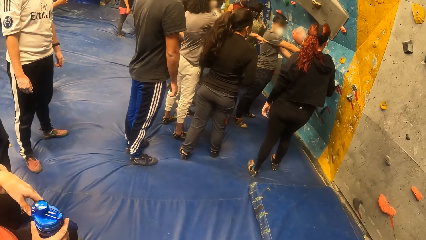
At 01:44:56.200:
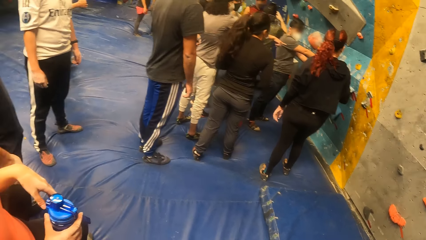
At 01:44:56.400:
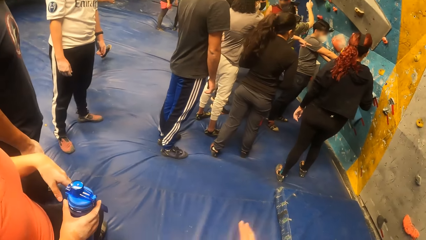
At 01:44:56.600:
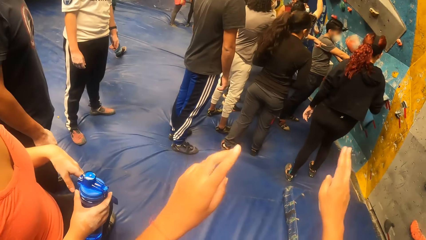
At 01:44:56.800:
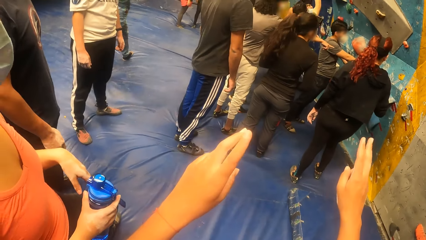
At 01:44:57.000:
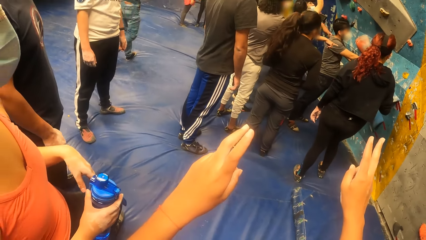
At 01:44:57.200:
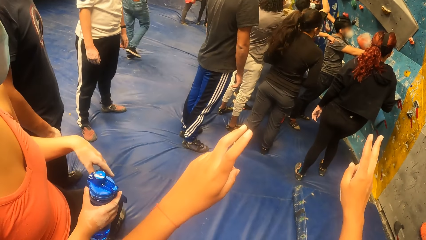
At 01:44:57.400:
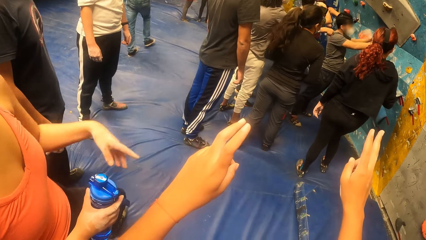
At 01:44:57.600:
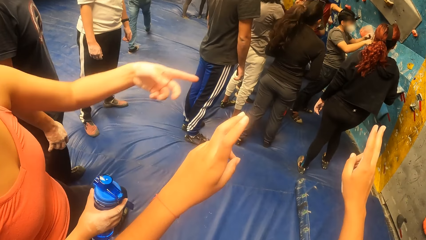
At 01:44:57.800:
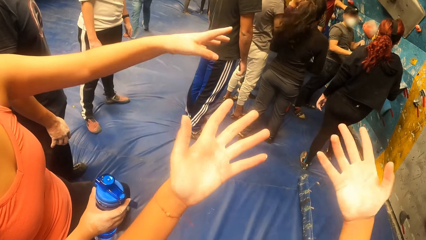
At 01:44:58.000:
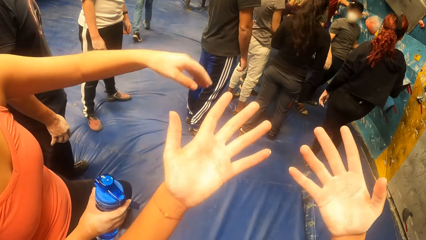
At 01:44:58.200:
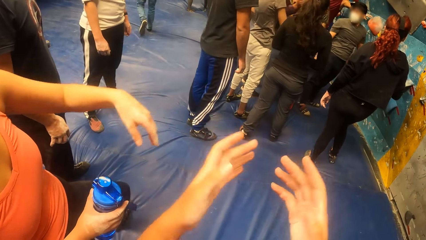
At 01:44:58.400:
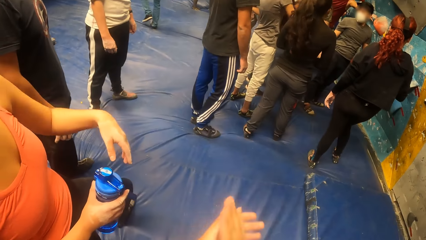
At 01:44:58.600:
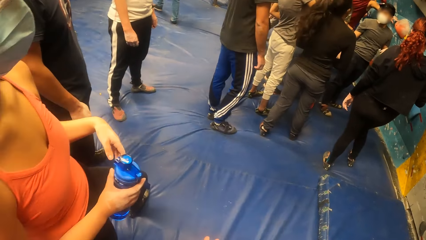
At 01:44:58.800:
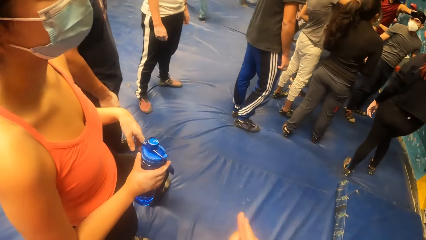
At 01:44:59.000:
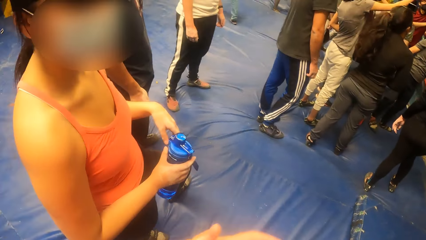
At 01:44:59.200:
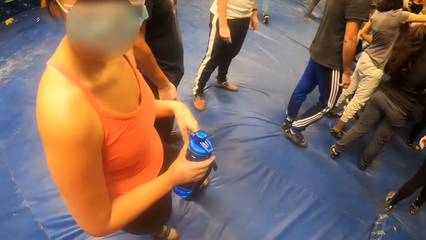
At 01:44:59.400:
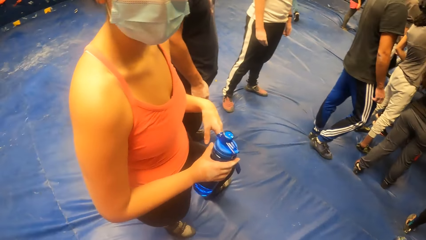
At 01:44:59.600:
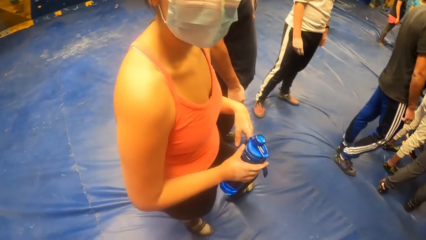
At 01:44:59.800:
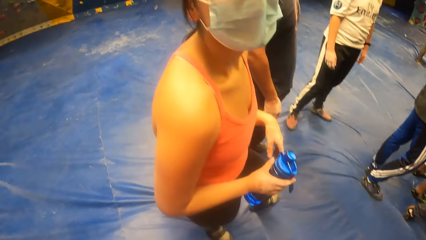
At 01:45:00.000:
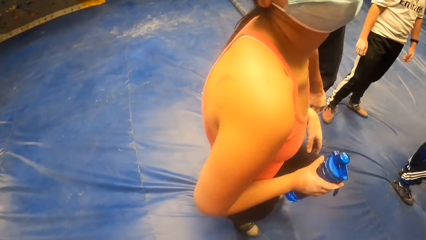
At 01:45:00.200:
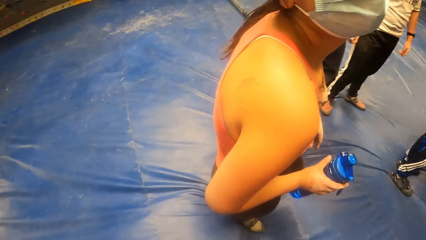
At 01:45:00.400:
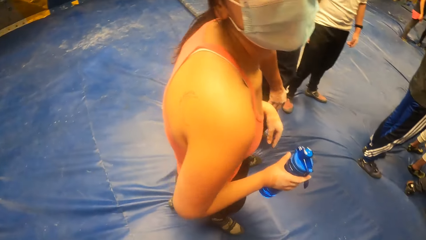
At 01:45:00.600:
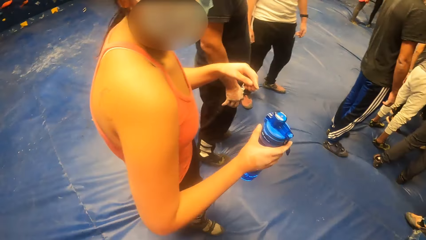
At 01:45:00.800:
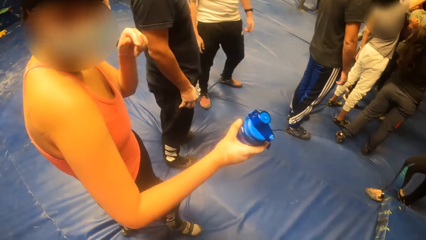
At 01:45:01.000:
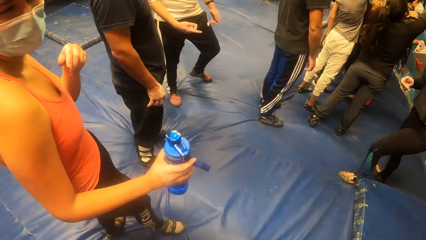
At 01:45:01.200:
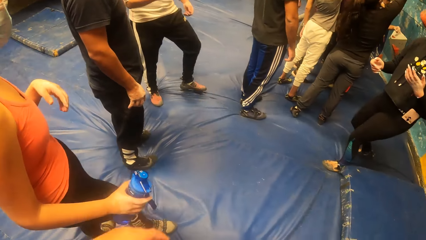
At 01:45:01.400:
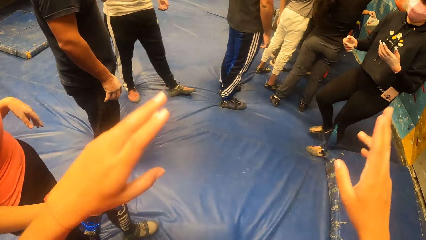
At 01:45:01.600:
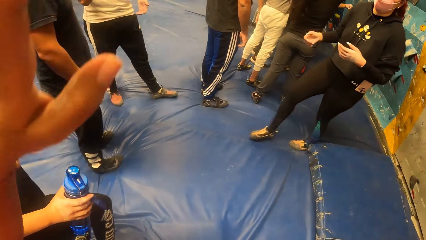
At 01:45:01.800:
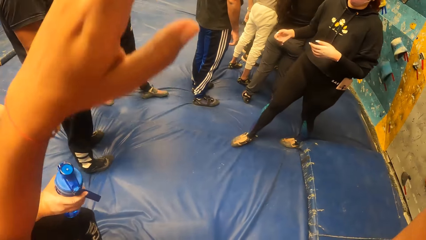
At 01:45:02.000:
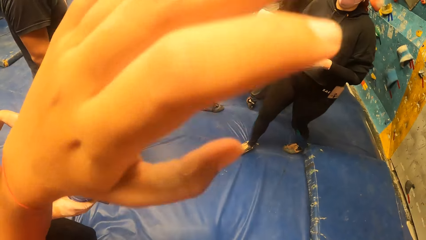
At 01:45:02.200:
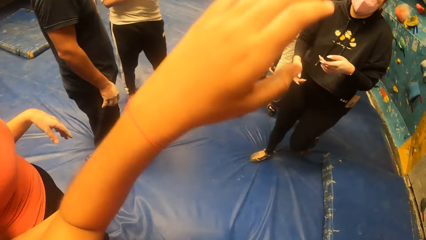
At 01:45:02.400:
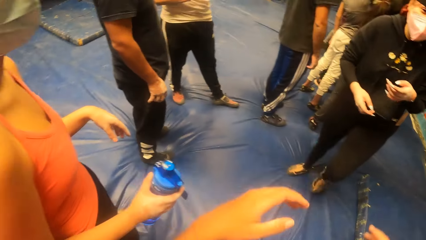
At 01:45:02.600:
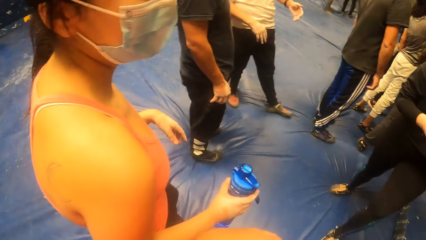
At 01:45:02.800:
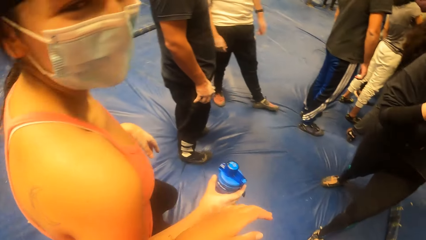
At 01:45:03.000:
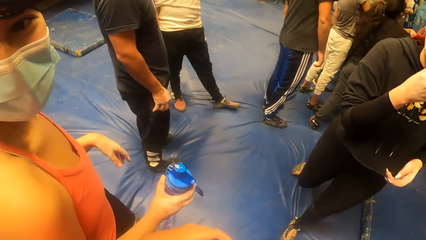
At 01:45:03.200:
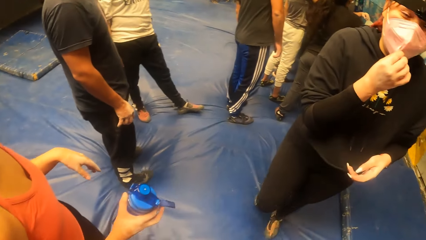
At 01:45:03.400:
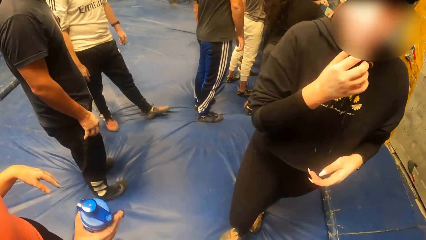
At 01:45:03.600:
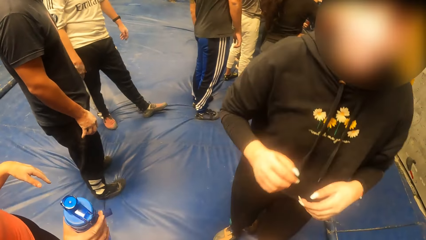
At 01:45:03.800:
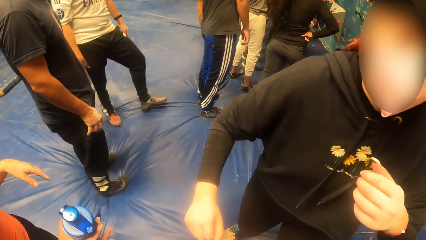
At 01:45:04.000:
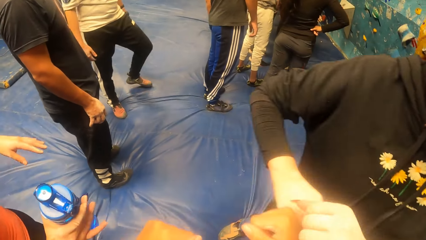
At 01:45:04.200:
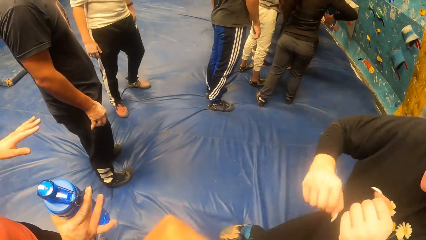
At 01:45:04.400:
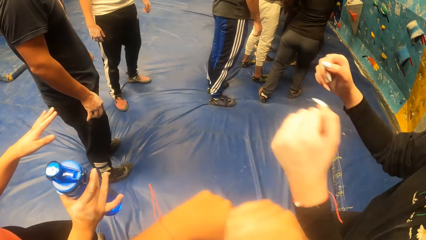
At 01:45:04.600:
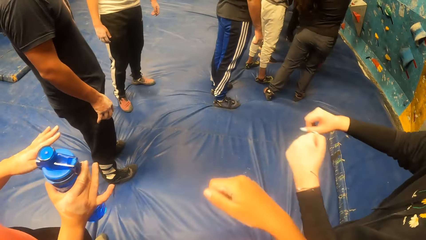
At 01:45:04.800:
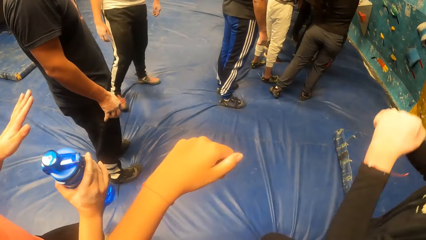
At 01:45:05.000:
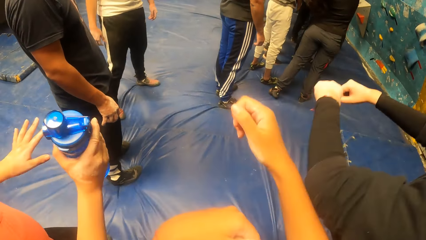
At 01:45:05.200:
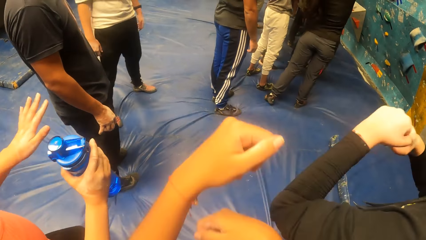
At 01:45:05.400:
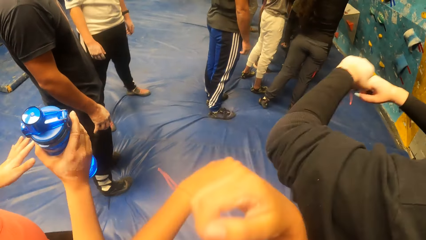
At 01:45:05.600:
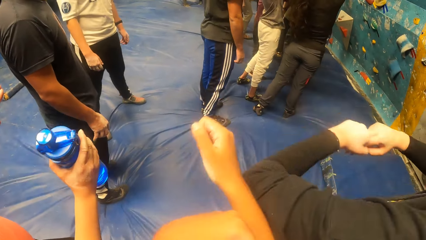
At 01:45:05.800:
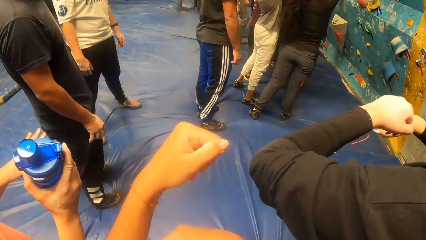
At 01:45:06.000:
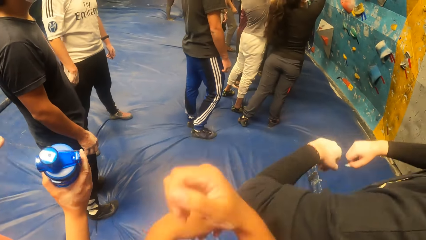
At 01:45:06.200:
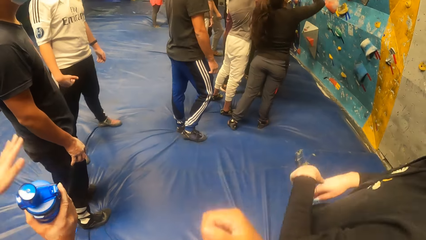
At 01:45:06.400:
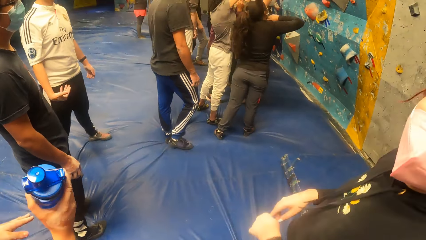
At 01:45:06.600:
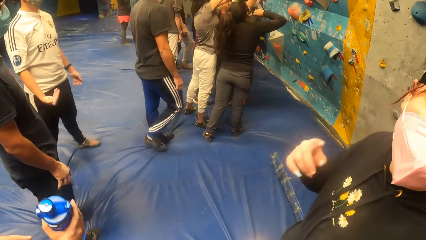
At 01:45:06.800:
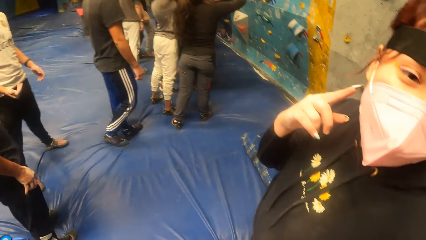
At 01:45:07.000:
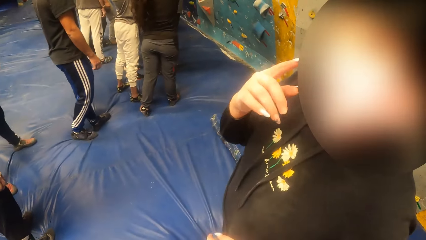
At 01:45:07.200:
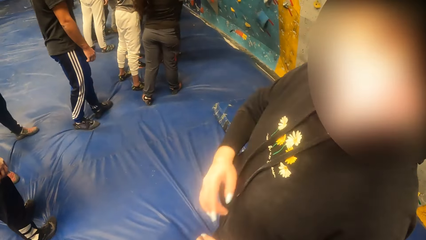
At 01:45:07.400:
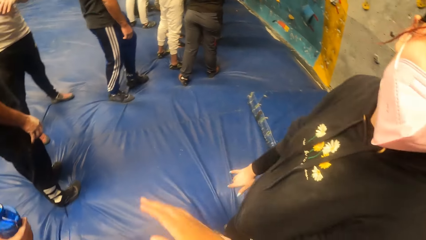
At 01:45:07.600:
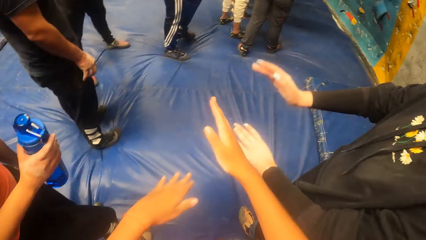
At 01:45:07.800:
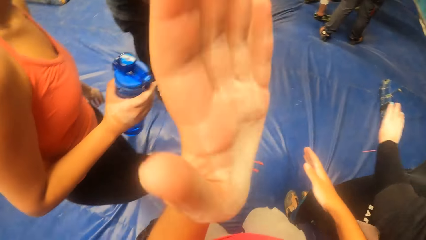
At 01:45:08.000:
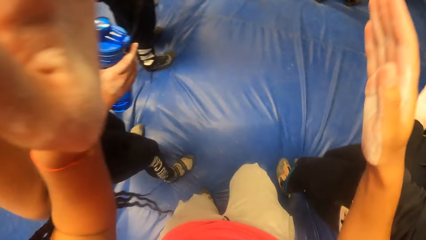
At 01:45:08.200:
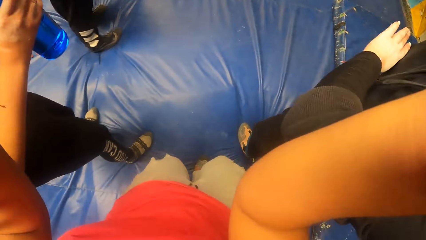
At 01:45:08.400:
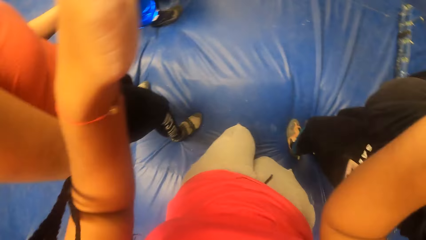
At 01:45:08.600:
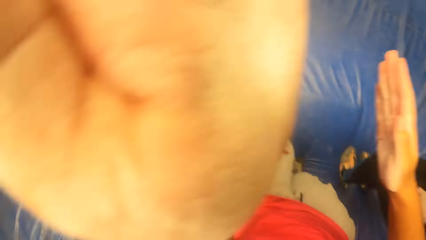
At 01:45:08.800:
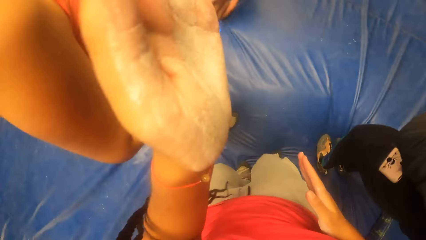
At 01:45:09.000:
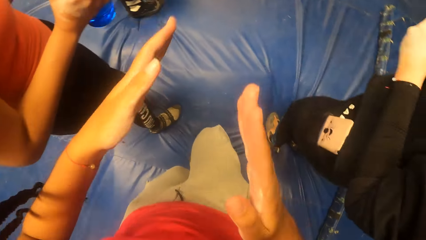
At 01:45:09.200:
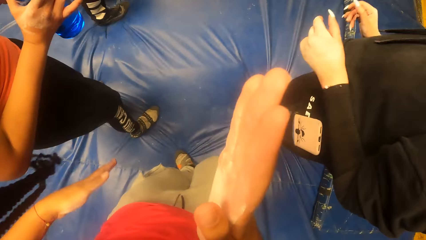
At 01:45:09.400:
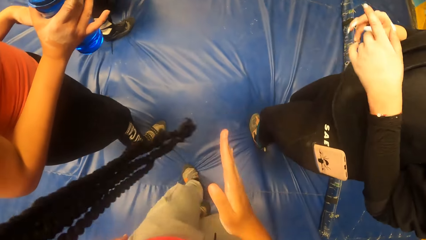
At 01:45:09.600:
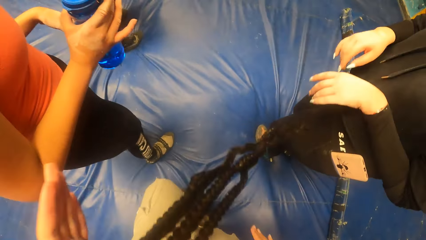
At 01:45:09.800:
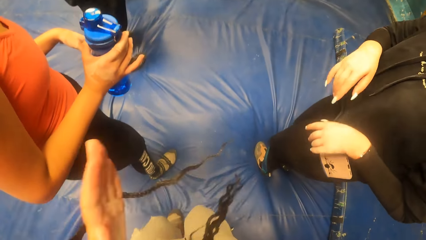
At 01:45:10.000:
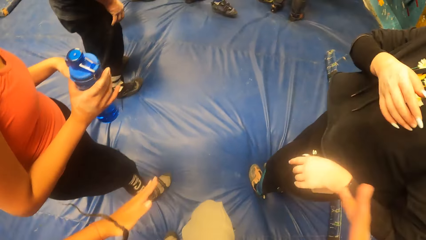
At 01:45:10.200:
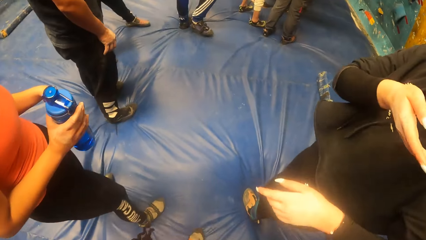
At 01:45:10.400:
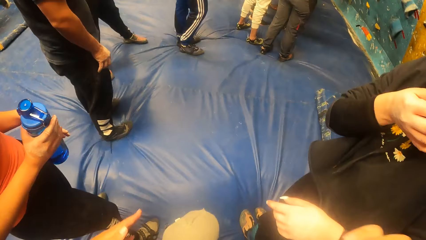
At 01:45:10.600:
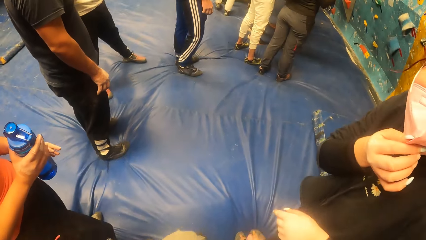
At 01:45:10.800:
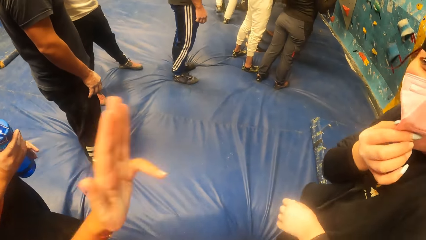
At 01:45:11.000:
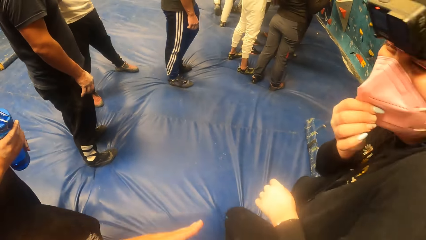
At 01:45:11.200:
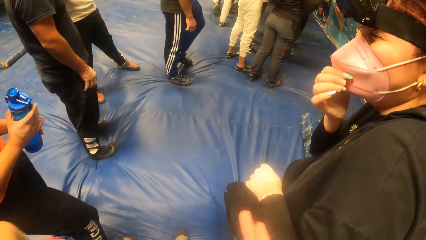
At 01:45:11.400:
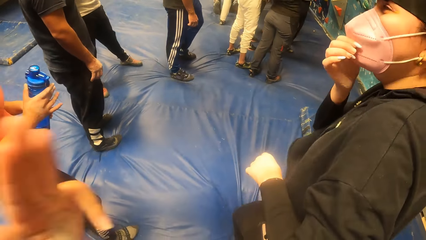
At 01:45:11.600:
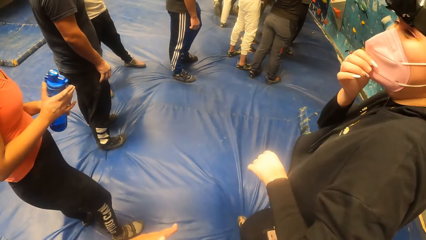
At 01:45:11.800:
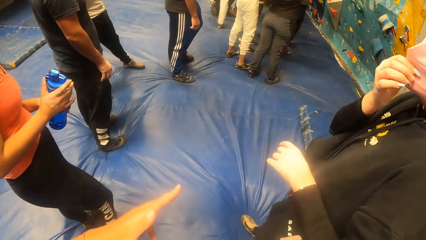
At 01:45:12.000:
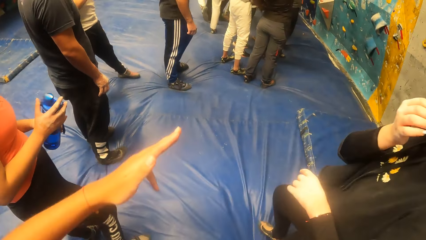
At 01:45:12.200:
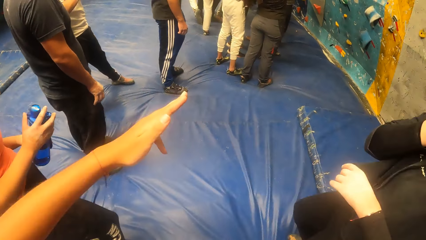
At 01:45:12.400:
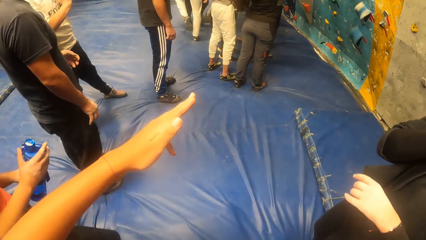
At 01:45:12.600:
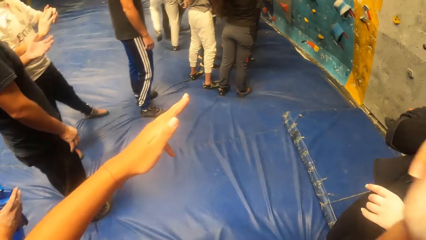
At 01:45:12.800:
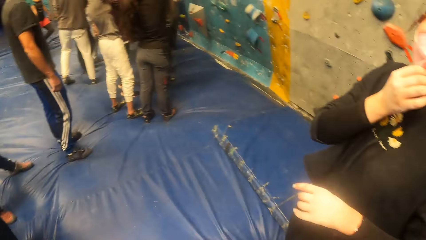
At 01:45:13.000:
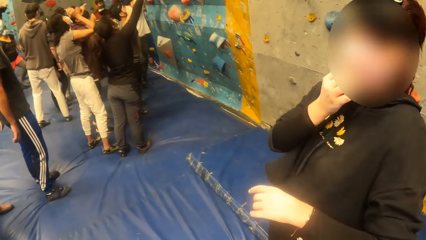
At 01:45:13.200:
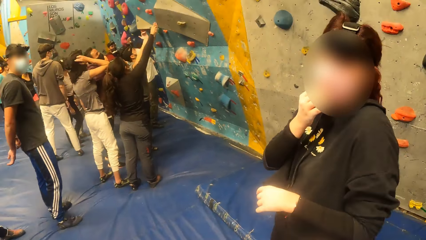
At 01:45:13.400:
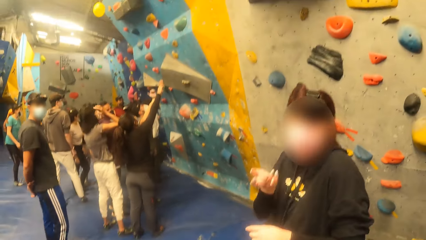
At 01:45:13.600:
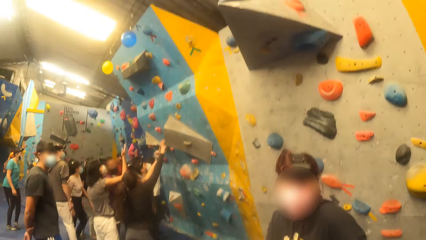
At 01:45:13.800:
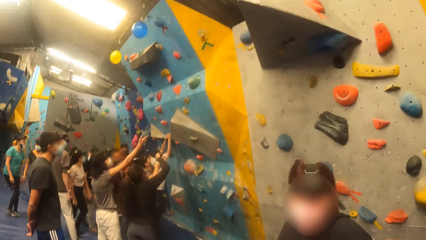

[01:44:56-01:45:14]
The camera wearer stretches their hands. A woman leans forward. The camera wearer swings their hands. Another woman adjusts the facemask on her face with her right hand. The camera wearer exercises with the woman and a third woman. Another woman swings her hands. The camera wearer dances. The woman dances. The first woman dances. The woman with the facemask adjusts the facemask on her face with her right hand. The third woman holds the water bottle with both hands.
